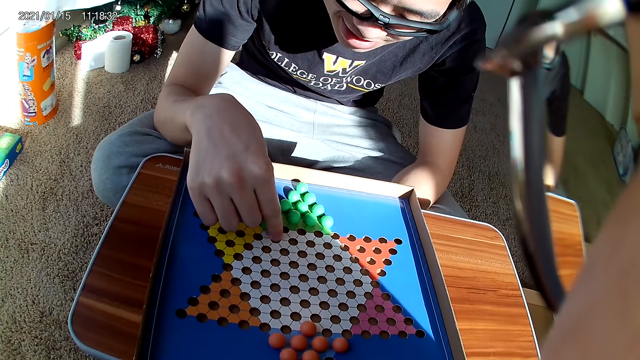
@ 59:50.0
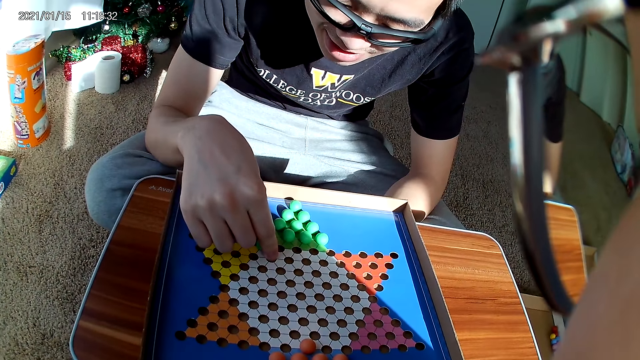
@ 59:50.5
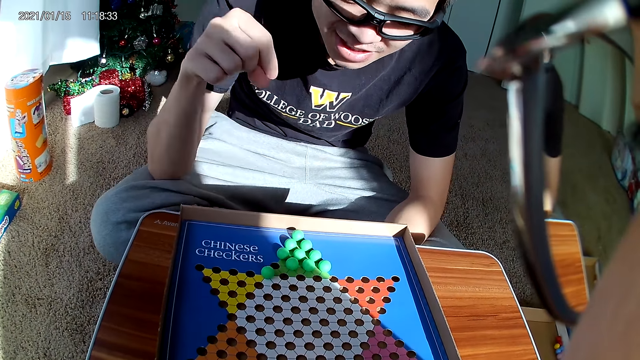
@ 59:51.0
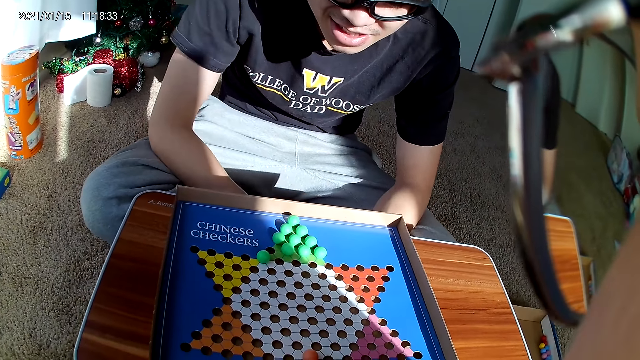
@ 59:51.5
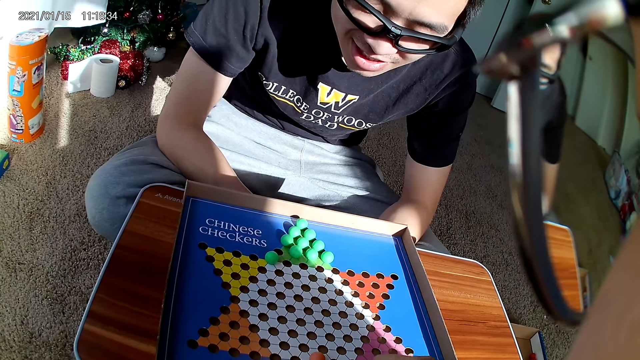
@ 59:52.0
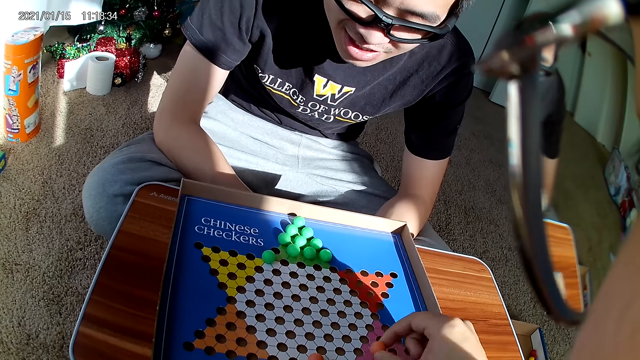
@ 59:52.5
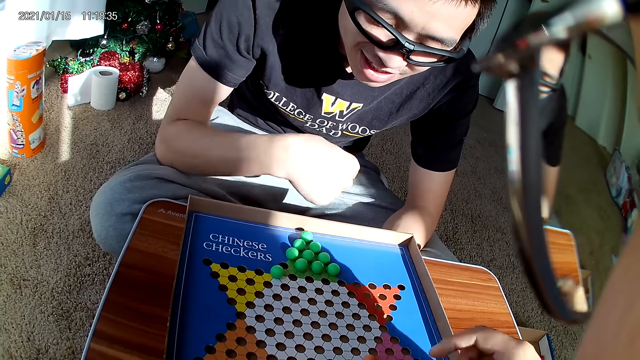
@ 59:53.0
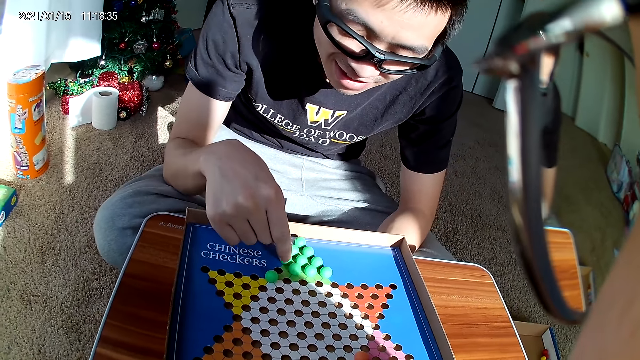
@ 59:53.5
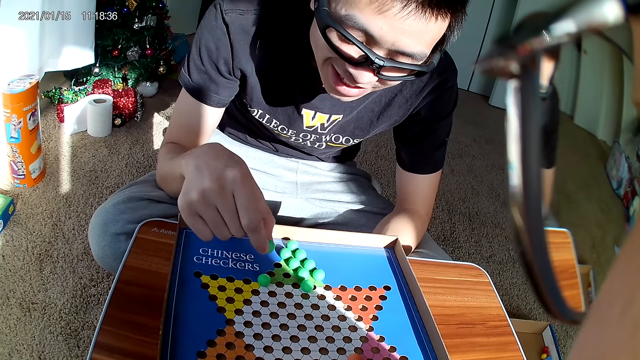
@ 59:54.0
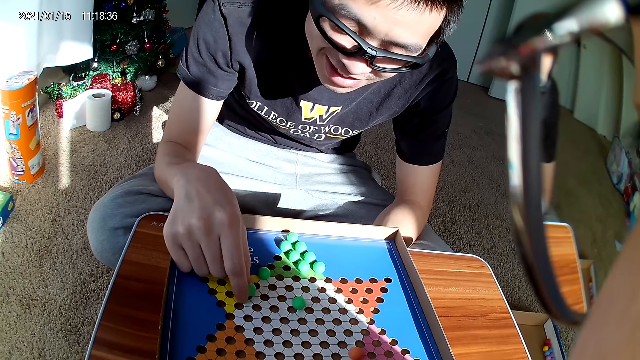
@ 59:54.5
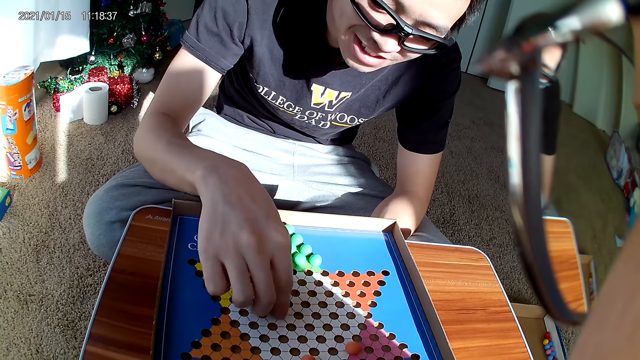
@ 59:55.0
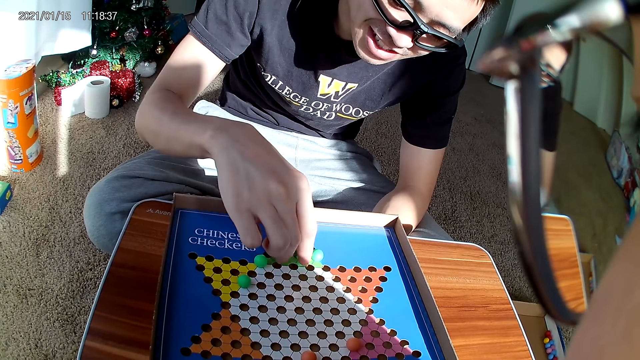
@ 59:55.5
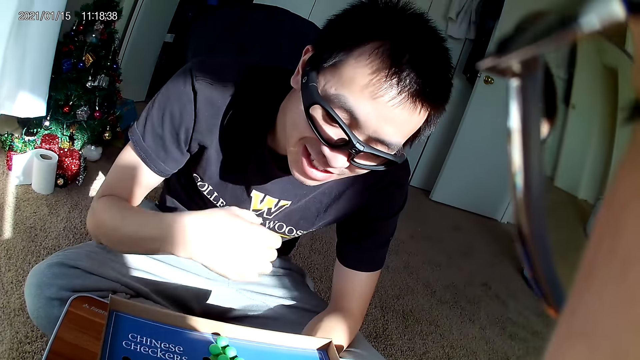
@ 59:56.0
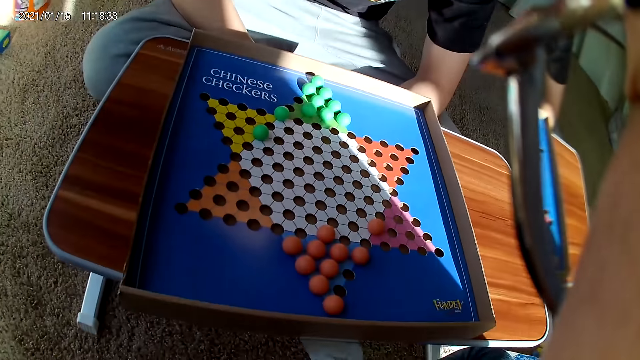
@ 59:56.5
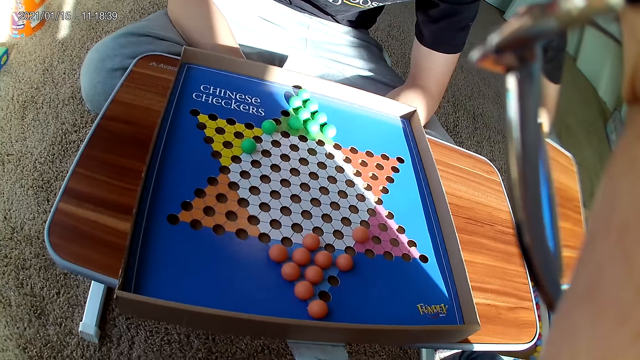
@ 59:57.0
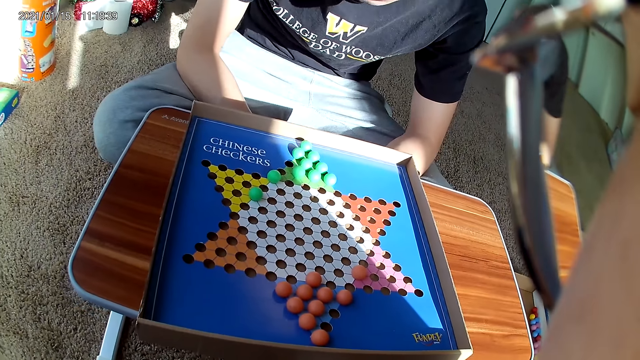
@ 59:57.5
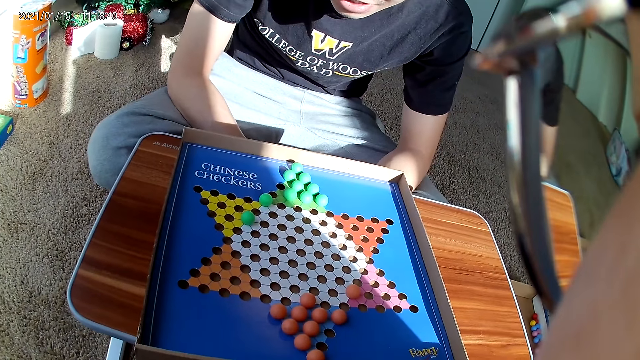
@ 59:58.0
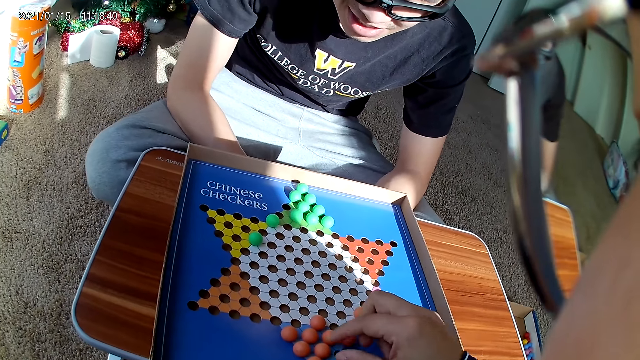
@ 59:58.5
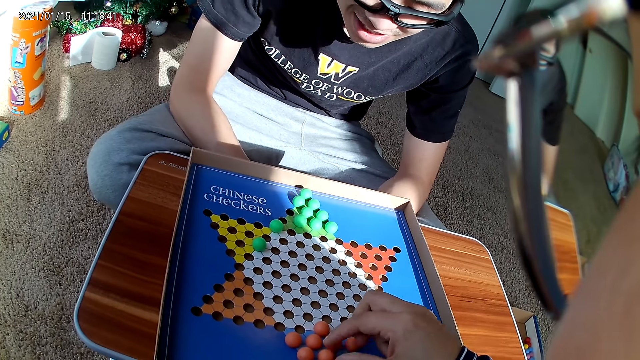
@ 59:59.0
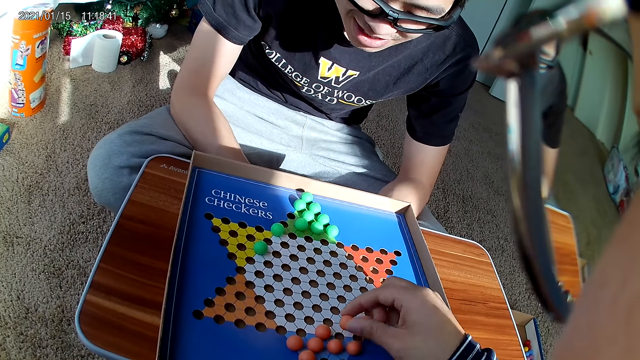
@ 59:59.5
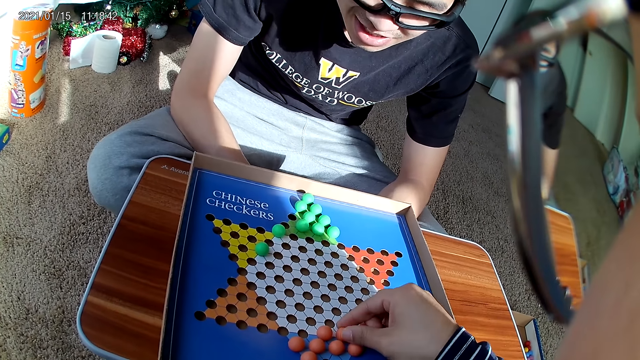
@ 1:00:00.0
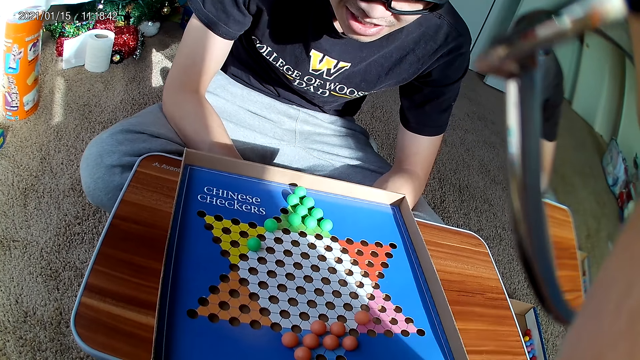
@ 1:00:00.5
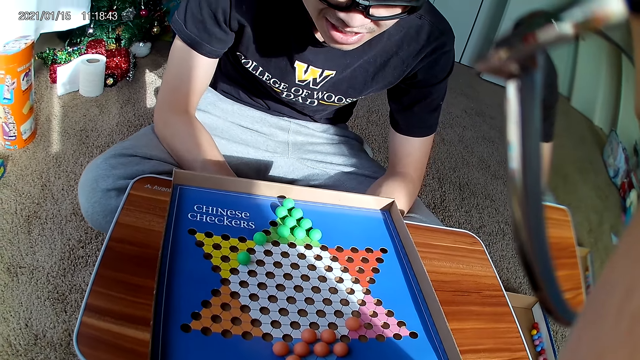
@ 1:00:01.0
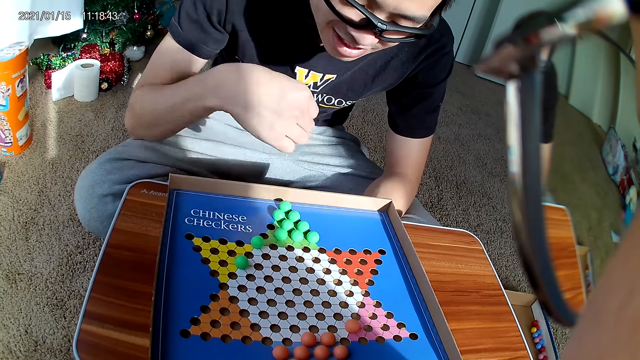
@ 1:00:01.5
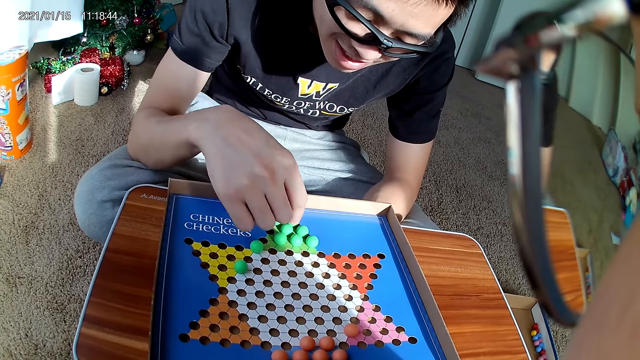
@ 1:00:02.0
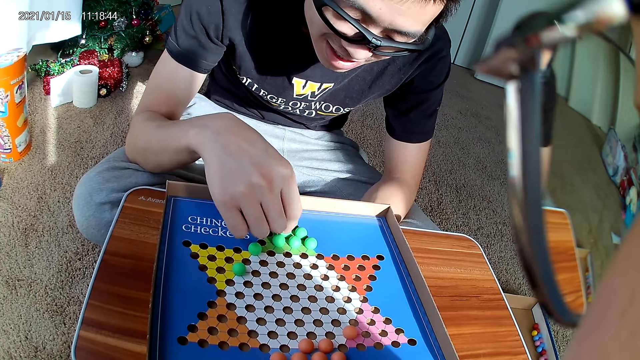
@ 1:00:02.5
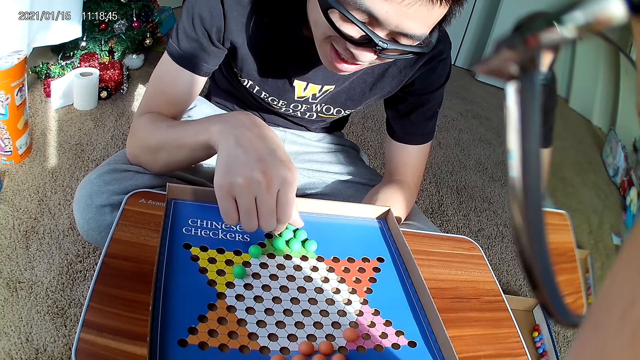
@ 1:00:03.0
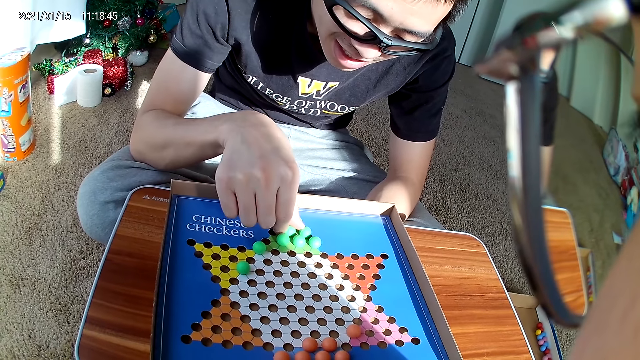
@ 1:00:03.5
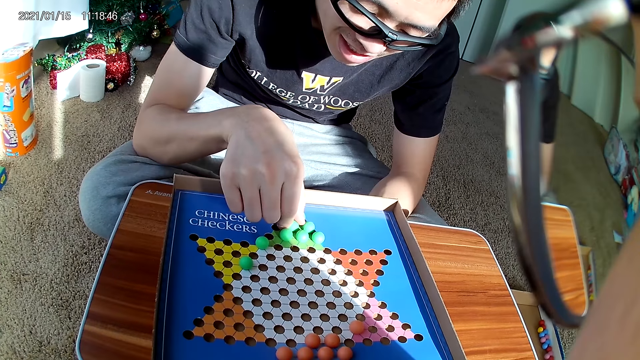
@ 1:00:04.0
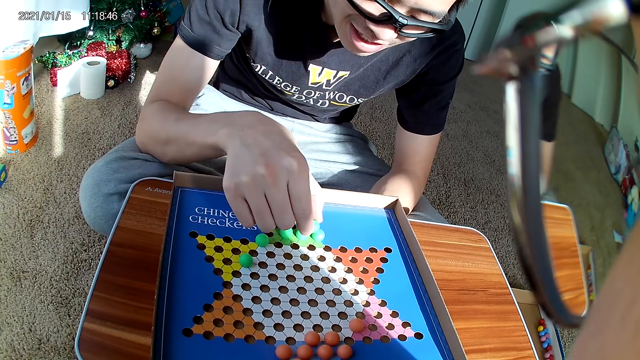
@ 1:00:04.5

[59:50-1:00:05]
A man picks Chinese checkers and places his hands on the laps. The camera wearer adjusts a ball on the game pack with her right hand. She picks the Chinese checkers. The man adjusts balls on the game pack with his right hand. The man picks the Chinese checkers and places his hands on the laps. The camera wearer picks the Chinese checkers. She adjusts a ball on the game pack with her right hand. The man adjusts a ball on the game pack with his right hand. The man picks the Chinese checkers.

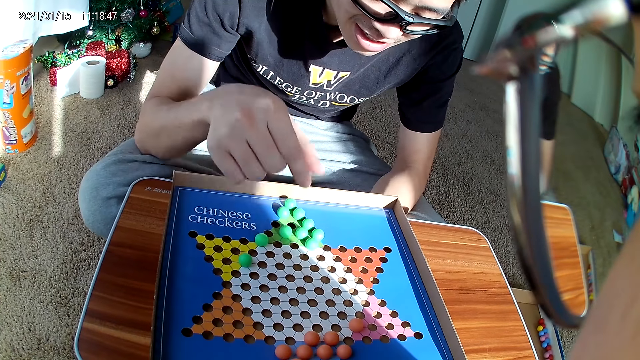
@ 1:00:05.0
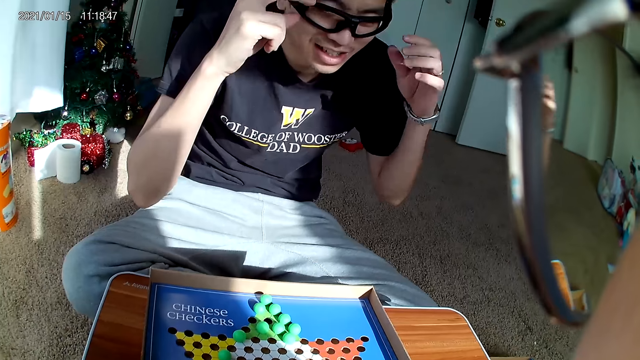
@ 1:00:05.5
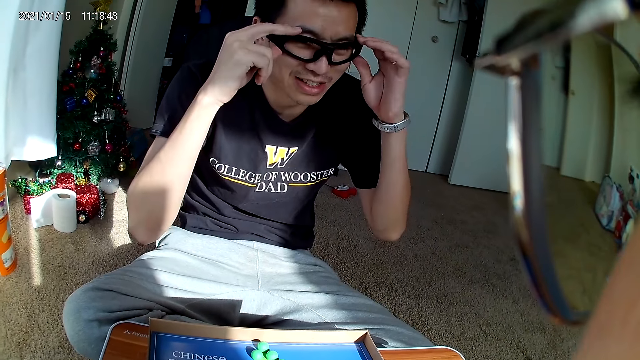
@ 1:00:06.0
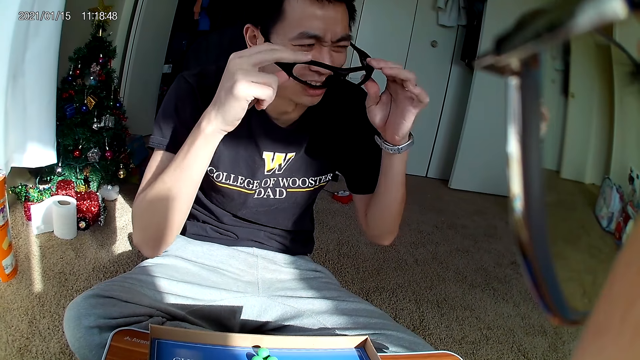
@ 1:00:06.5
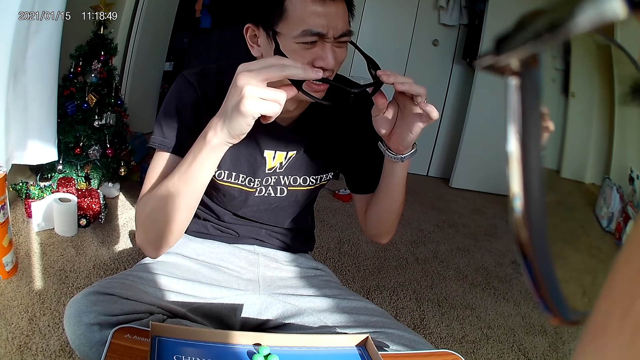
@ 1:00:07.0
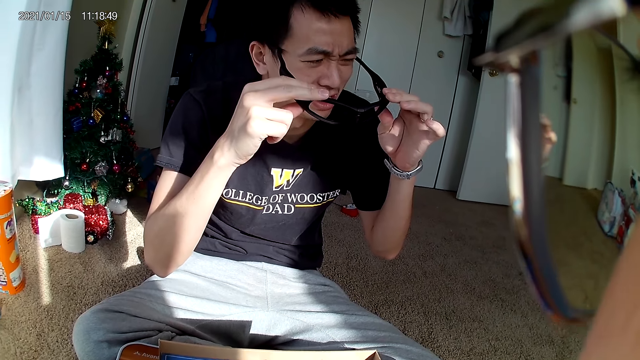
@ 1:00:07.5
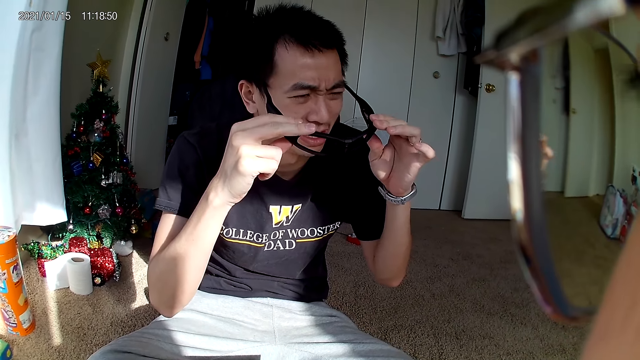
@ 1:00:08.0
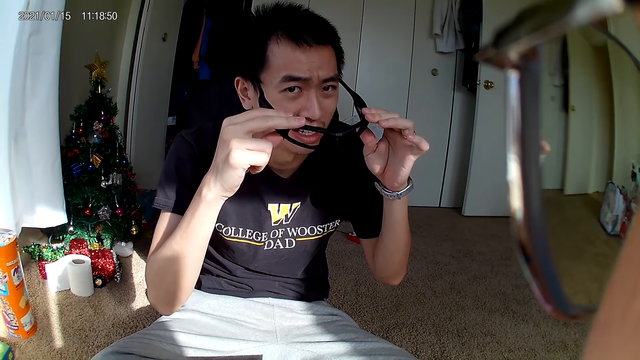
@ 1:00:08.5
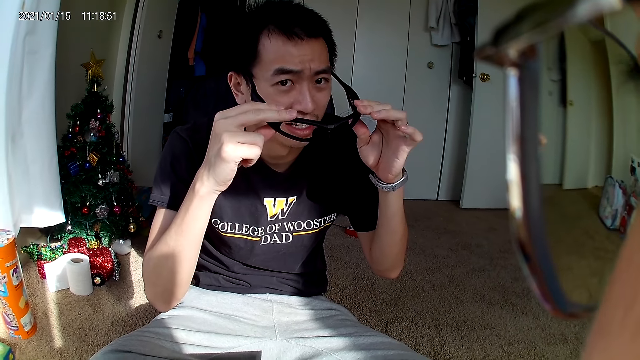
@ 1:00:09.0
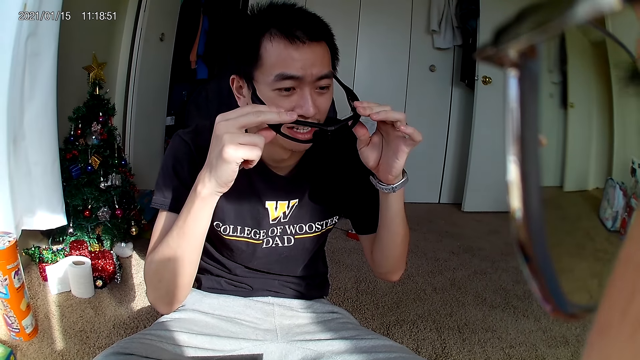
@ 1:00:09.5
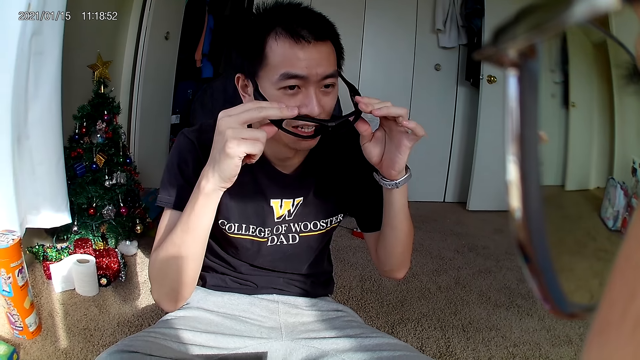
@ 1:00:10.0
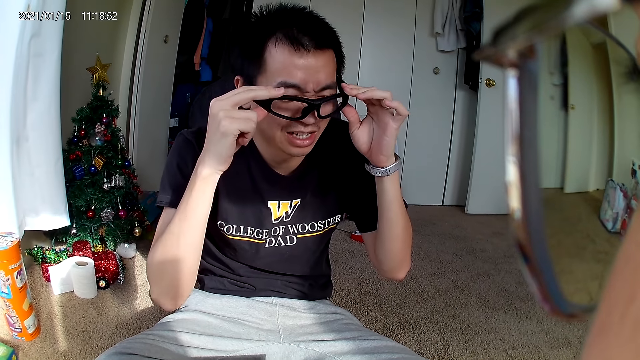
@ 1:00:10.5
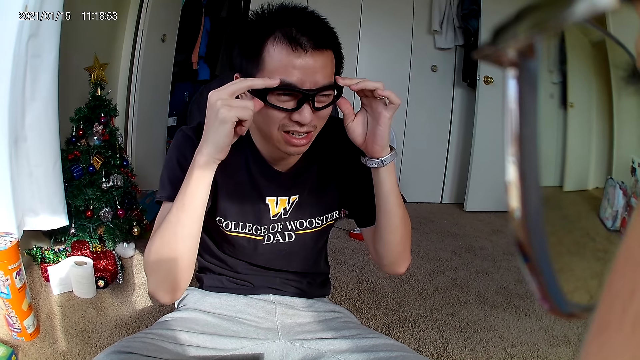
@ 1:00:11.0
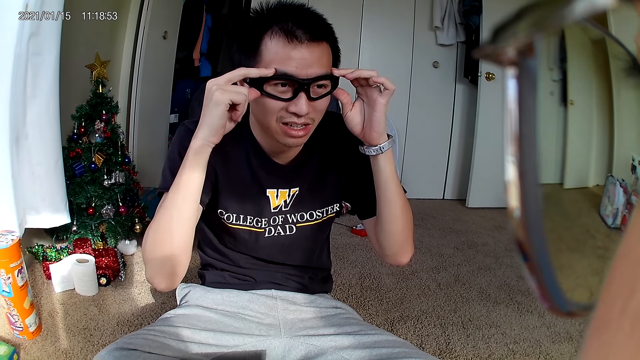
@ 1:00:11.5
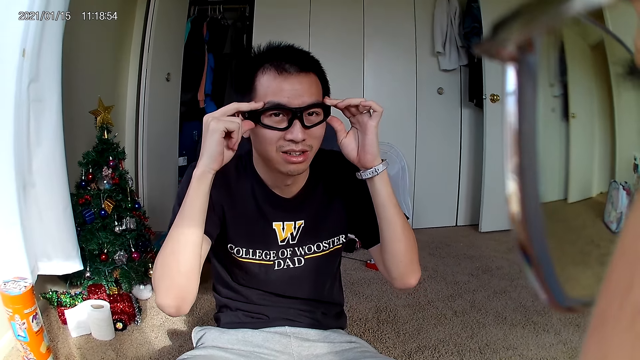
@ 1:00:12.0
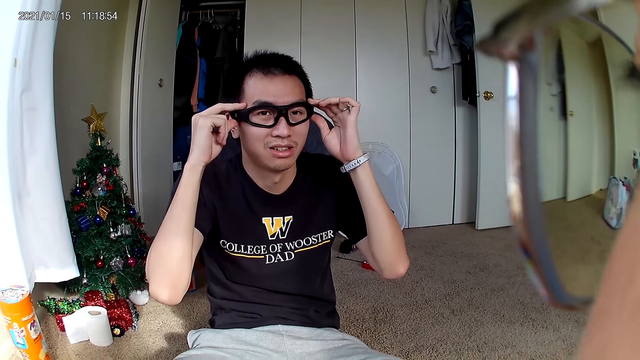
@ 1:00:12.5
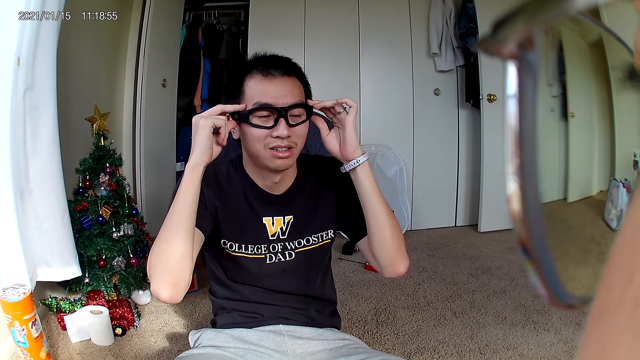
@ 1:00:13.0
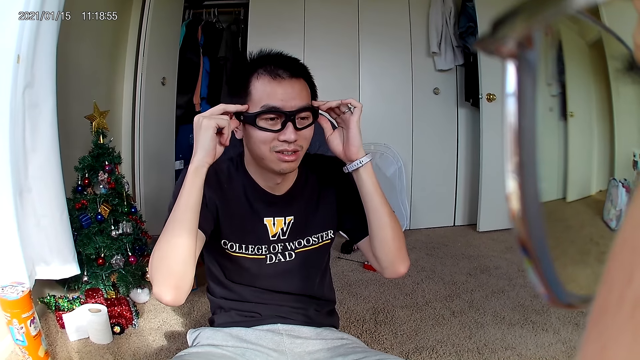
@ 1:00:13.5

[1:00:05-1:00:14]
A man adjusts his eyeglasses with his hands. The man removes the spectacles. The man wears the spectacles.
